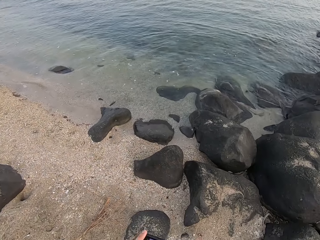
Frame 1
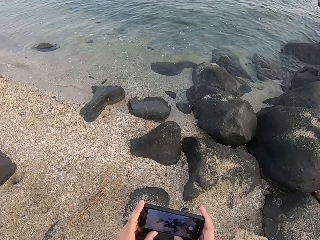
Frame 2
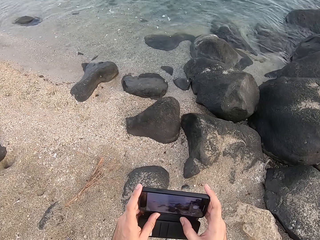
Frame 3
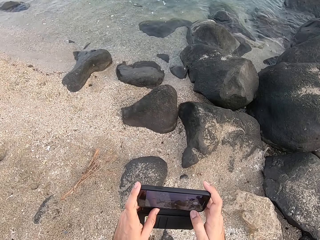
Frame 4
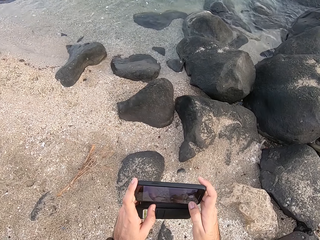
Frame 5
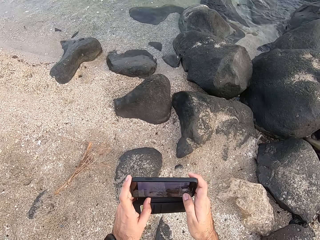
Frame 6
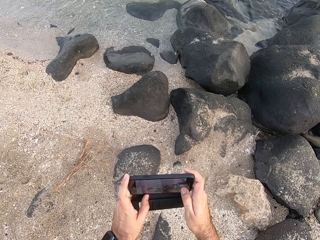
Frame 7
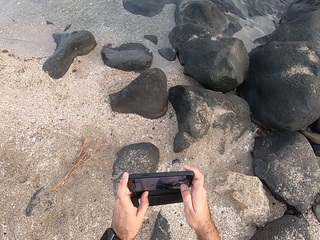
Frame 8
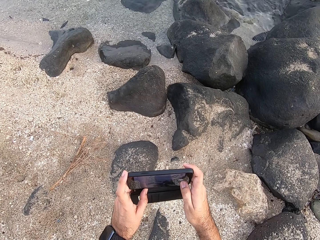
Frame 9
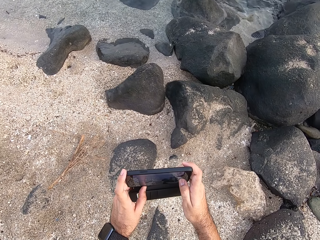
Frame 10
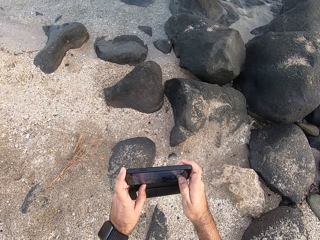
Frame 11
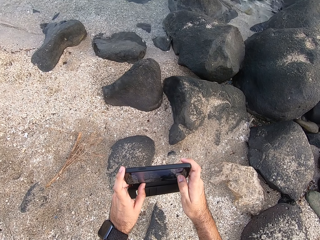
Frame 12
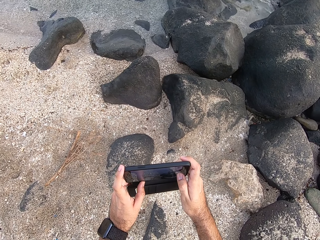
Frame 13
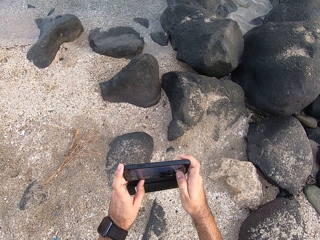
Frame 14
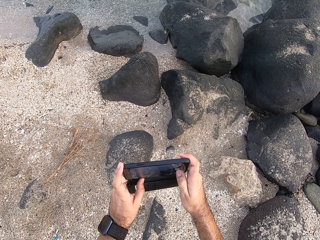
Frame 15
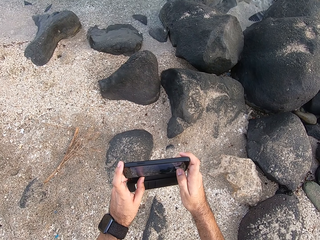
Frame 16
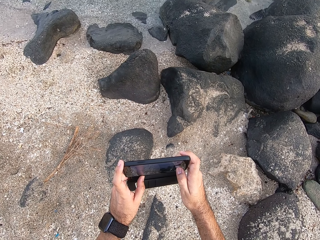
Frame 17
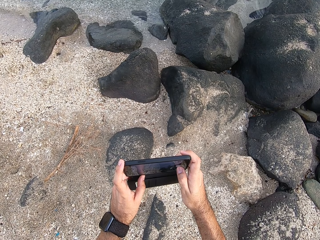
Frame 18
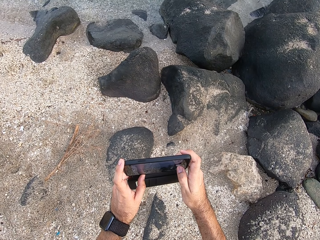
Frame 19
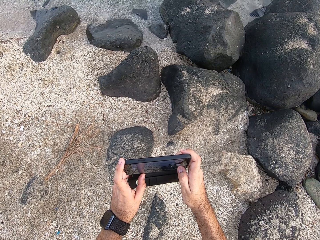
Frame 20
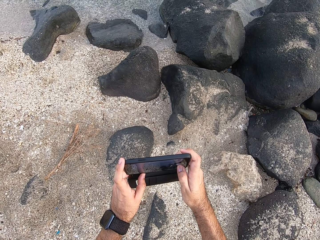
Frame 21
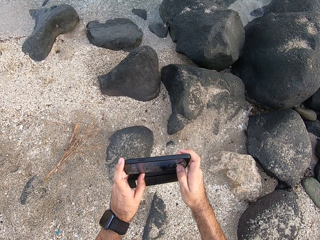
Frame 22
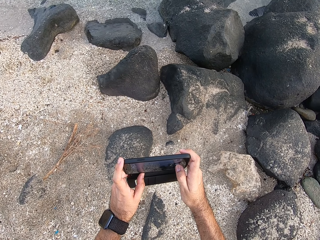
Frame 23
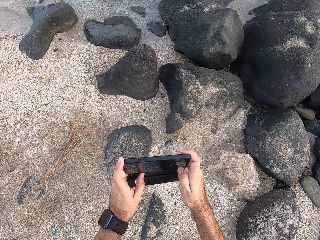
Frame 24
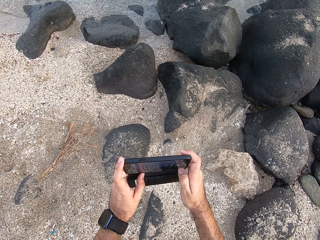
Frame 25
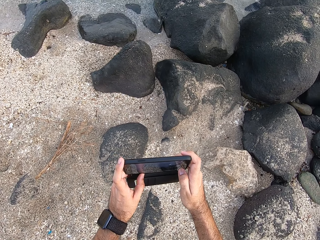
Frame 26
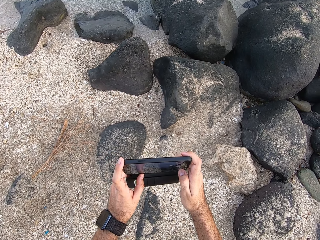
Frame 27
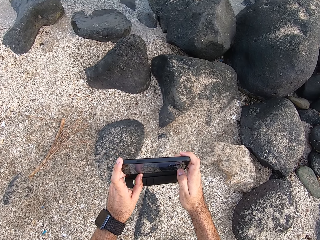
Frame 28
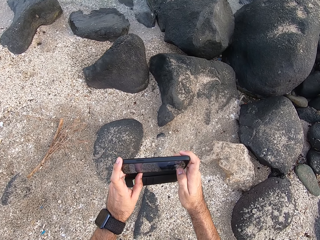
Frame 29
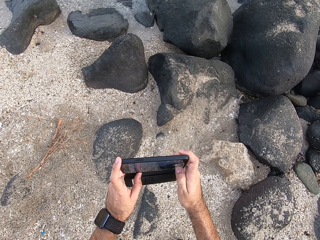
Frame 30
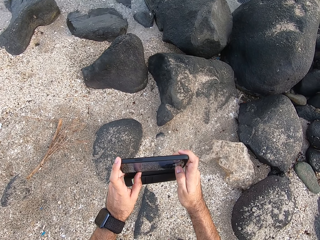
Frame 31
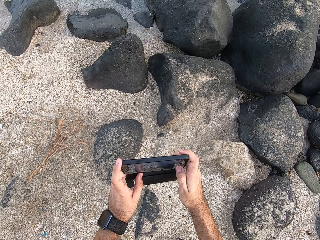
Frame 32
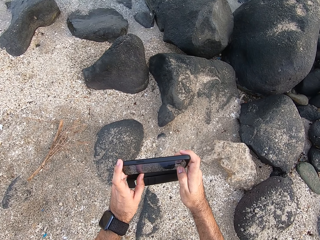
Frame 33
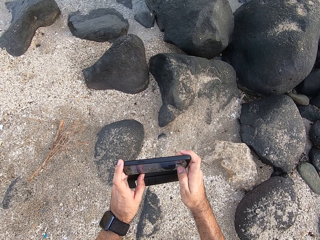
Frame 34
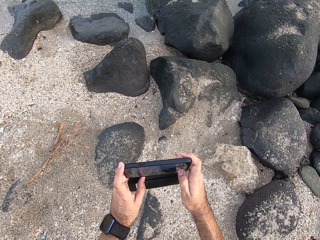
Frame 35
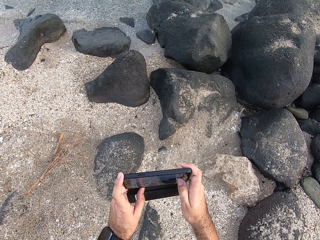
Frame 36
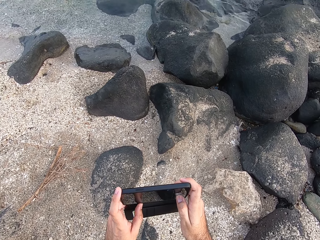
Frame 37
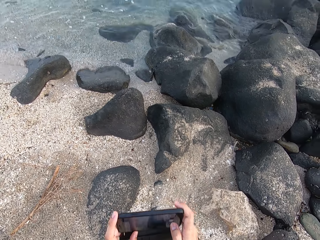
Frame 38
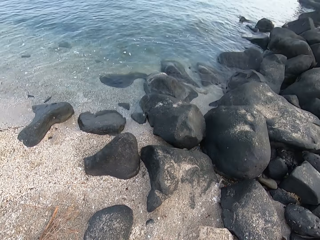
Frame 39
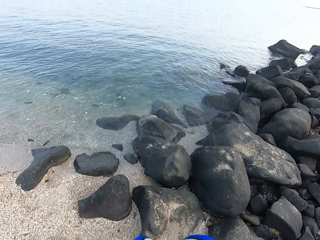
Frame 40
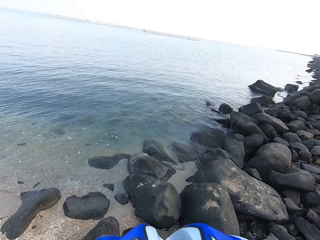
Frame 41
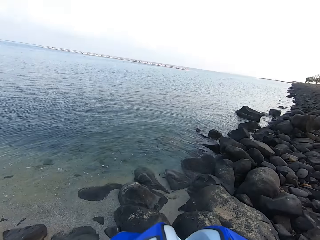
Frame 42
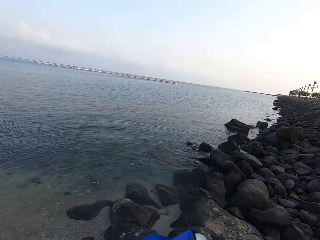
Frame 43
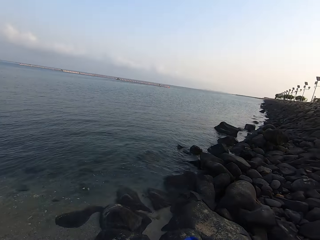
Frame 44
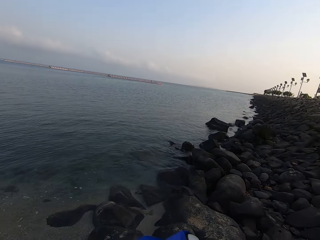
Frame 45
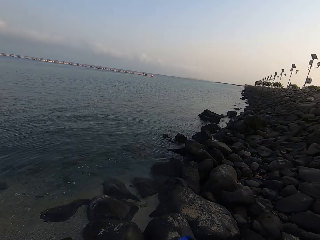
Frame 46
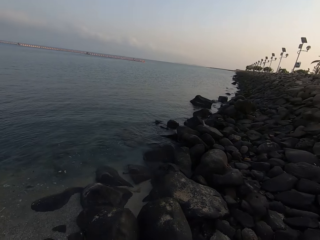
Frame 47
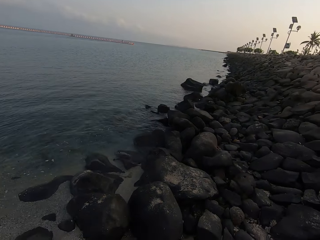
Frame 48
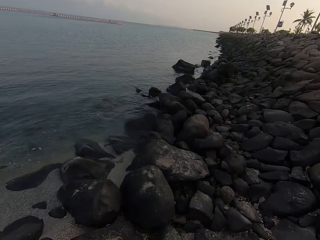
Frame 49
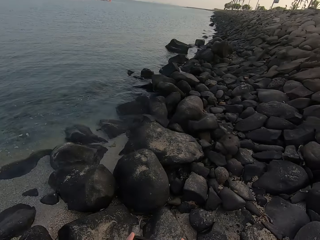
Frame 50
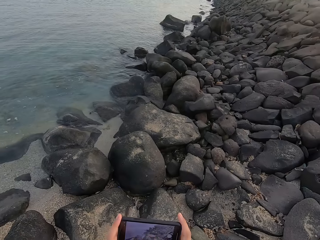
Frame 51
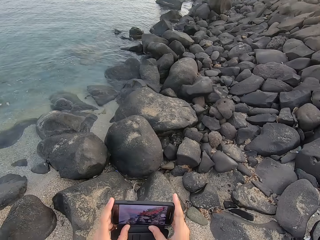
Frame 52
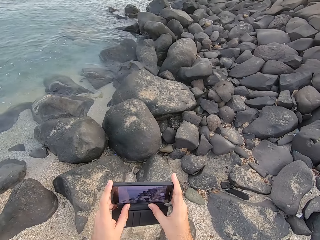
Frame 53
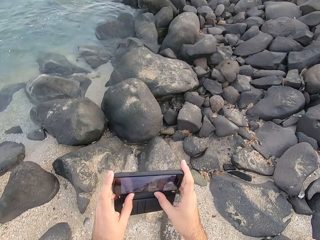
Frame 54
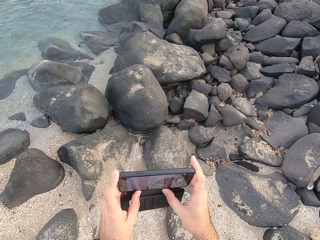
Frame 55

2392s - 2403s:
The camera wearer takes a picture. They look into the ocean.

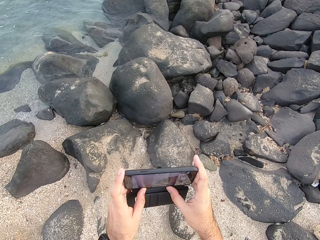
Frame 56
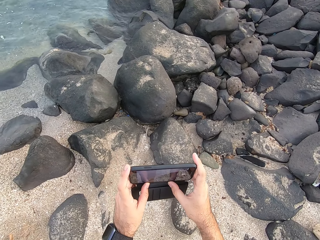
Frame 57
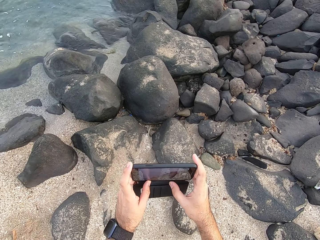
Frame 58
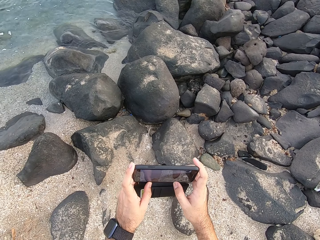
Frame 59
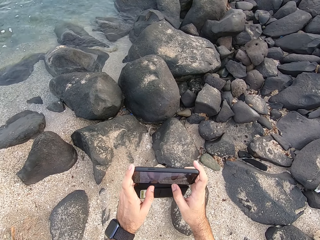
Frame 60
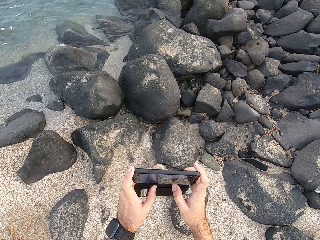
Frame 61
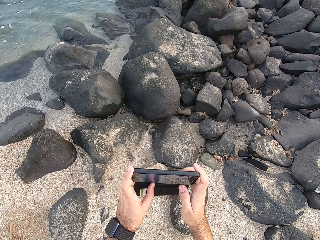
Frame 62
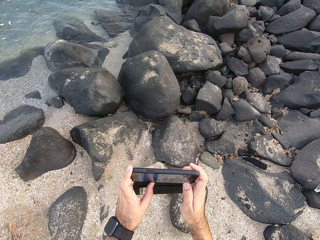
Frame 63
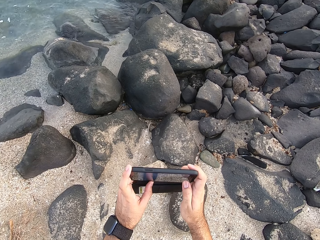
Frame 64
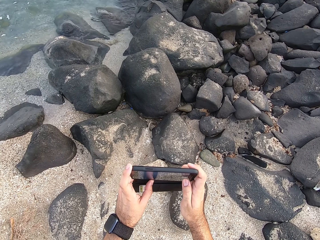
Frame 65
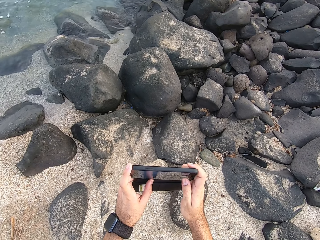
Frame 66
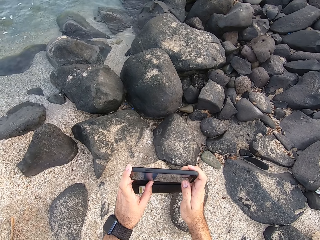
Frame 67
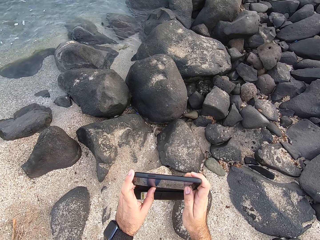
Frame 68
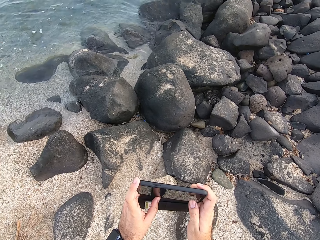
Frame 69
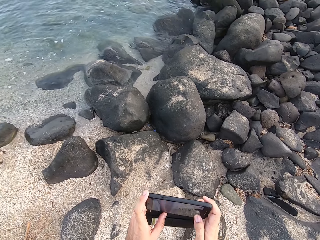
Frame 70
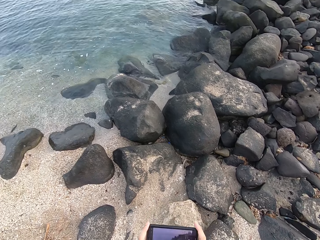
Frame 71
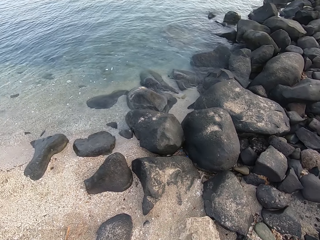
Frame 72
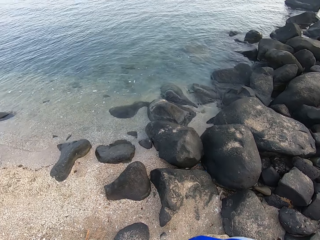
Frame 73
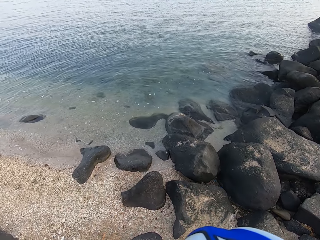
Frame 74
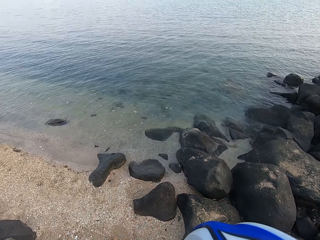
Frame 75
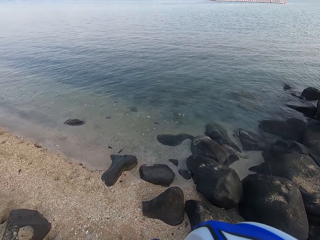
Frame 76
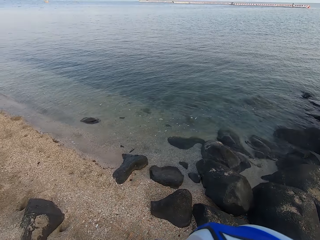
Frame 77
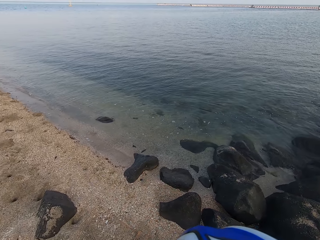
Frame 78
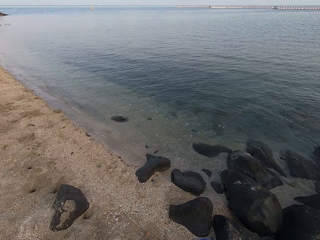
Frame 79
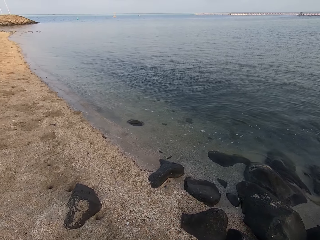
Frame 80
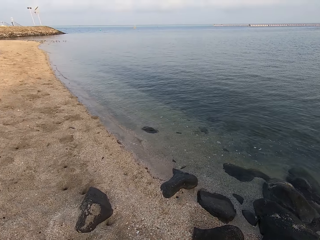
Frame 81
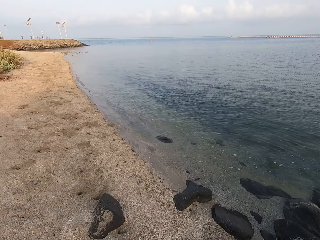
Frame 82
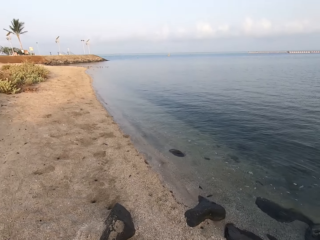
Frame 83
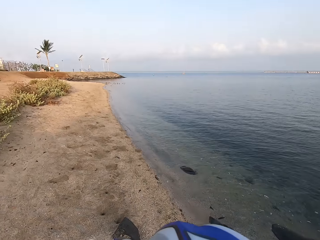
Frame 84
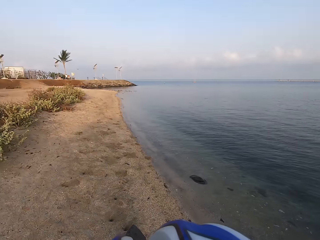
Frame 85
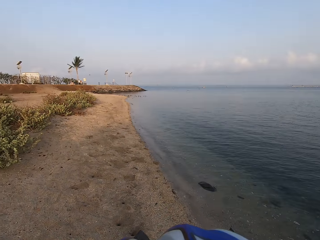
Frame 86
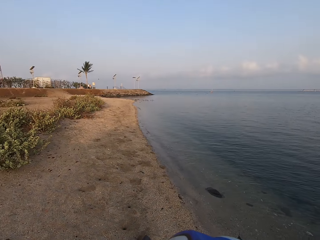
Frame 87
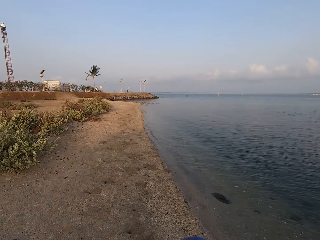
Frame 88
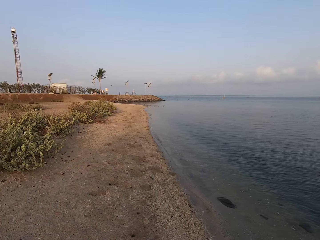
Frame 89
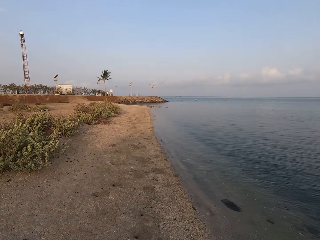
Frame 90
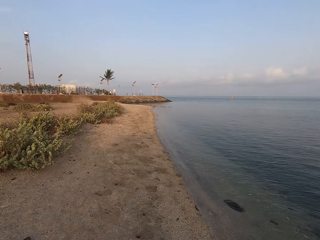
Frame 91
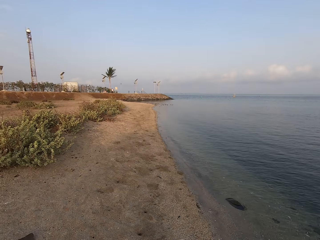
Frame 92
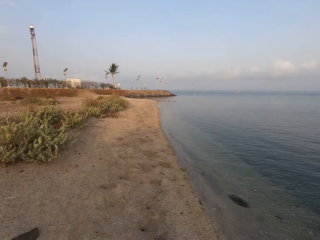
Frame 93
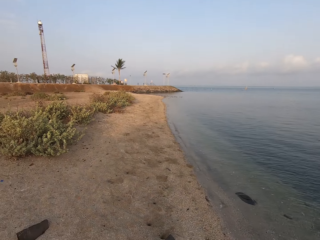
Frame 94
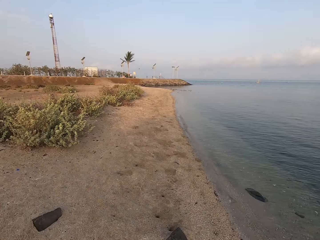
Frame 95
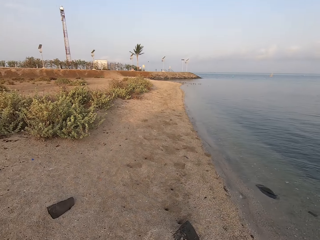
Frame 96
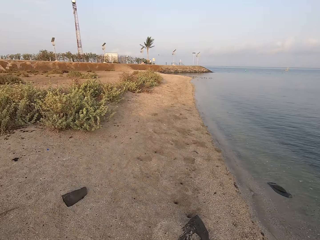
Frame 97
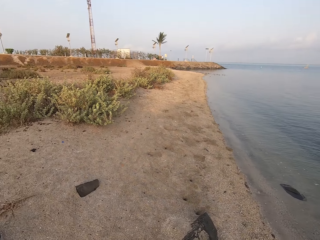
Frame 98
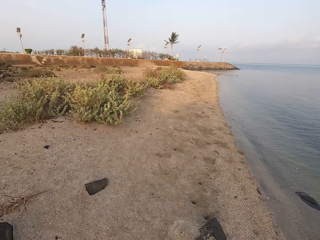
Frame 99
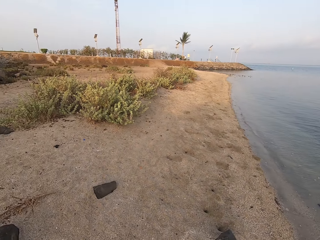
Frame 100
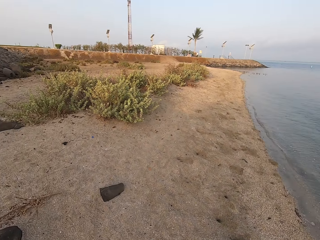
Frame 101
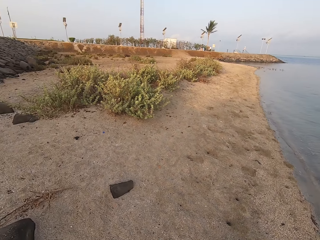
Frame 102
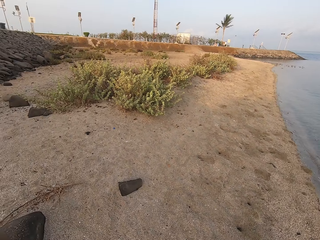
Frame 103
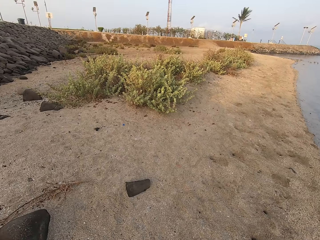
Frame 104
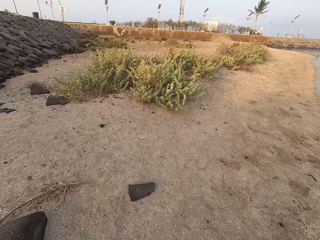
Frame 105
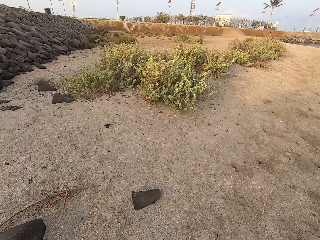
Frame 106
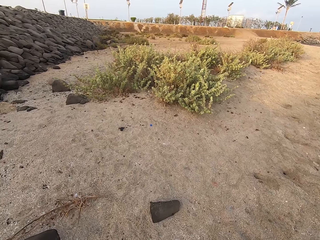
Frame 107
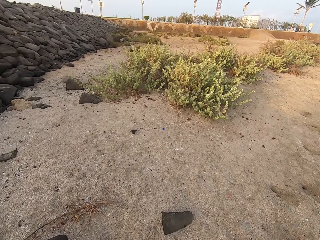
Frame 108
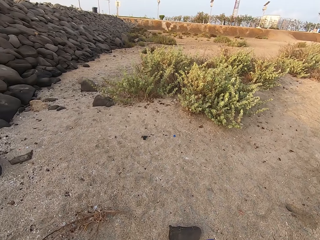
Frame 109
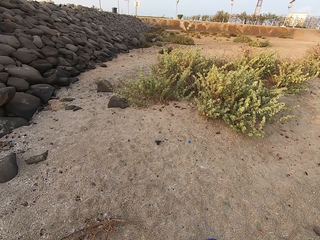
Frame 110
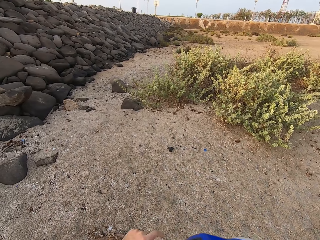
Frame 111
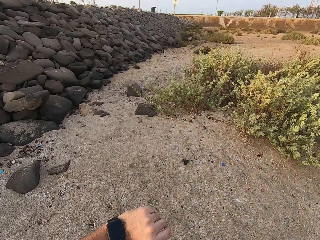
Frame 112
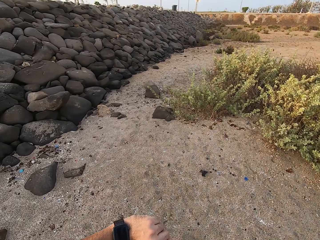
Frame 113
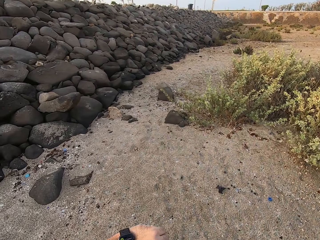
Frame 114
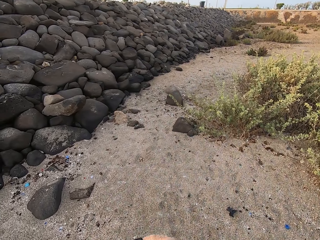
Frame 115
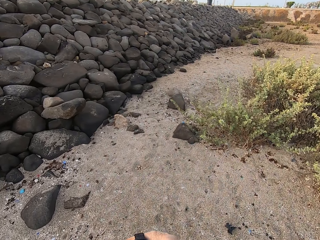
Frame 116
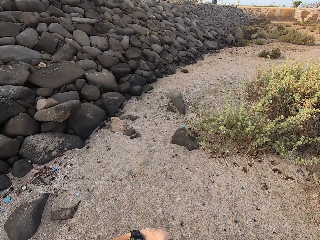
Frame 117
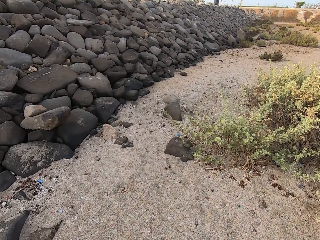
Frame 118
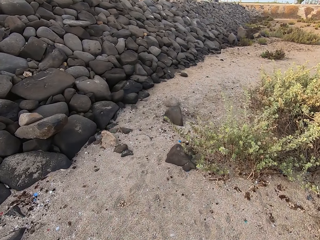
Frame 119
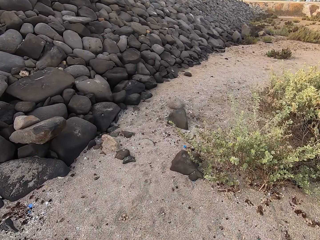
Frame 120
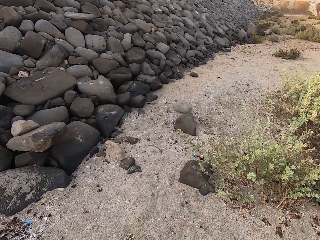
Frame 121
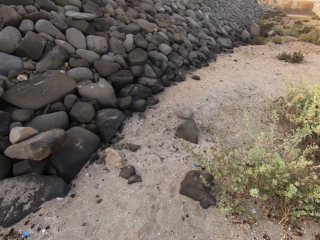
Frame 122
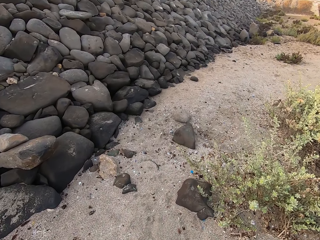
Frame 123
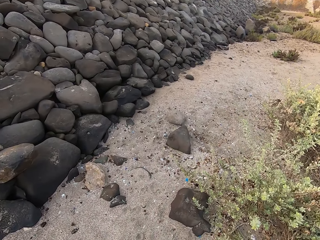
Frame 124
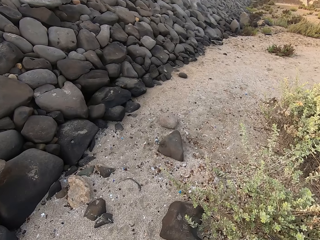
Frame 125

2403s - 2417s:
The camera wearer takes a picture. They look around the beach. They walk around the beach.
